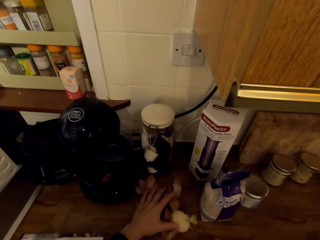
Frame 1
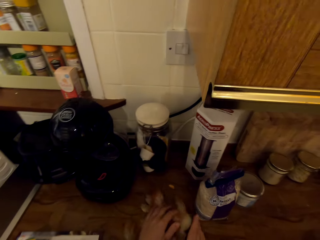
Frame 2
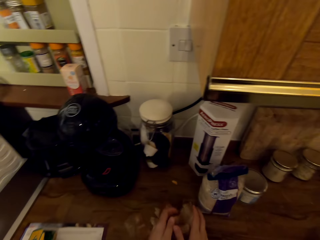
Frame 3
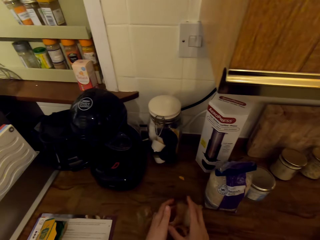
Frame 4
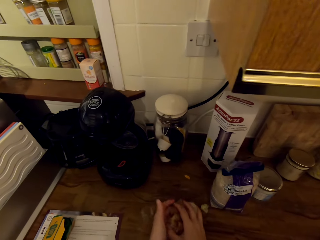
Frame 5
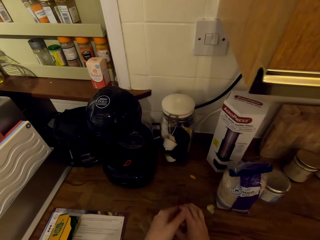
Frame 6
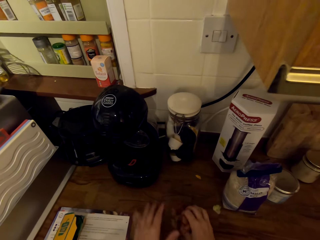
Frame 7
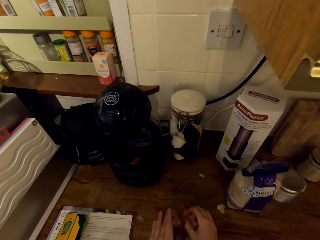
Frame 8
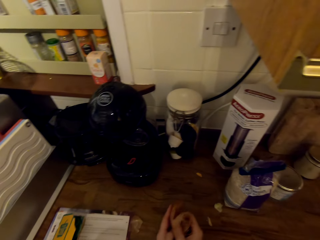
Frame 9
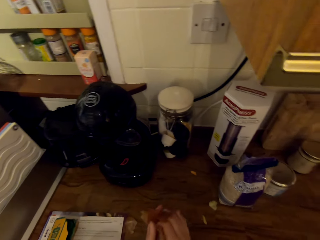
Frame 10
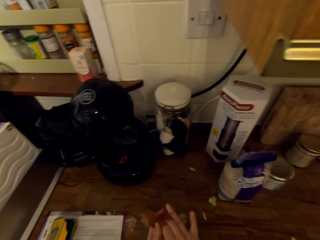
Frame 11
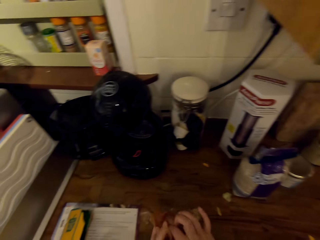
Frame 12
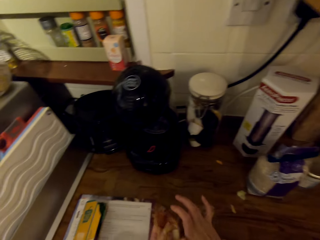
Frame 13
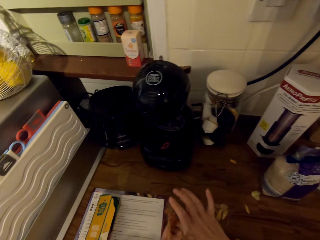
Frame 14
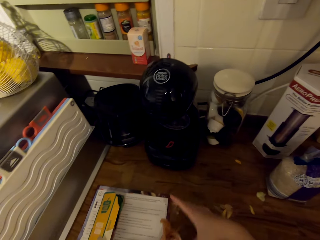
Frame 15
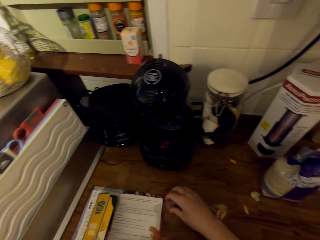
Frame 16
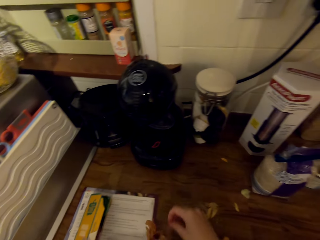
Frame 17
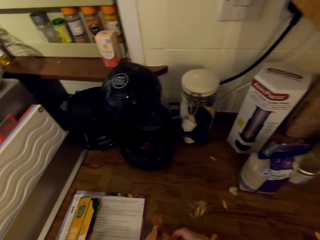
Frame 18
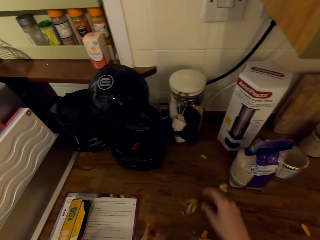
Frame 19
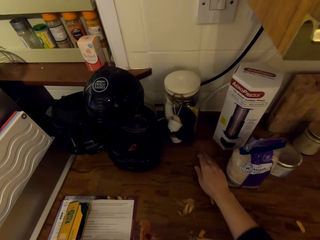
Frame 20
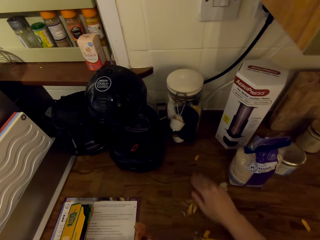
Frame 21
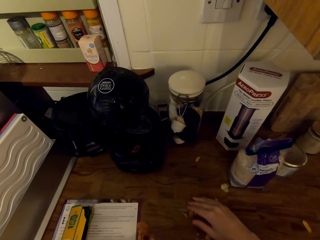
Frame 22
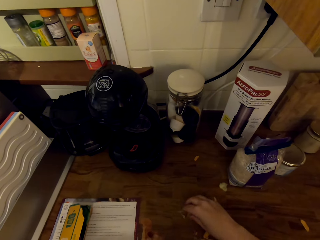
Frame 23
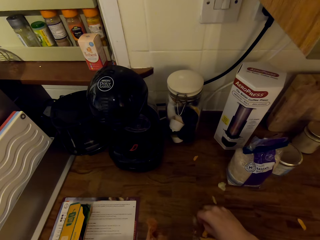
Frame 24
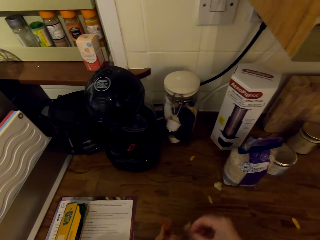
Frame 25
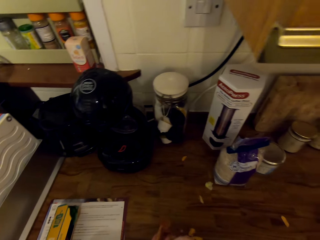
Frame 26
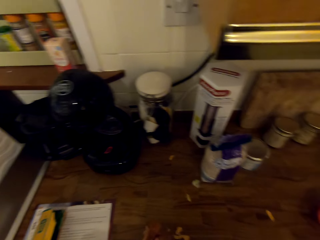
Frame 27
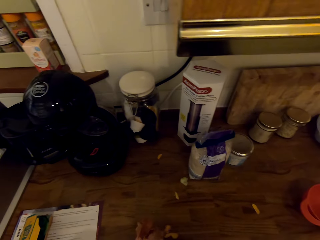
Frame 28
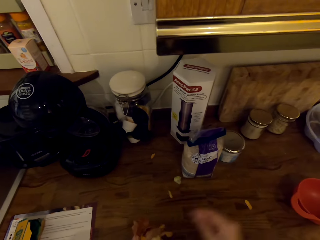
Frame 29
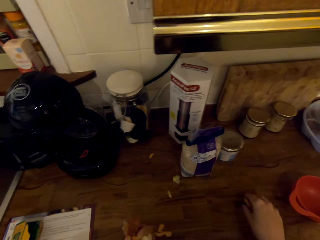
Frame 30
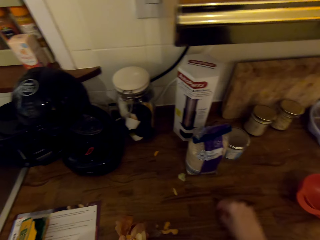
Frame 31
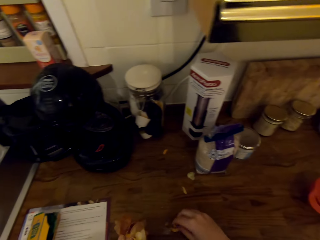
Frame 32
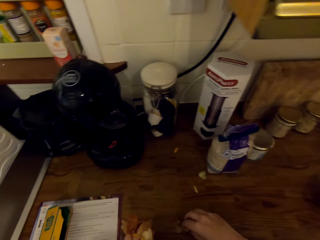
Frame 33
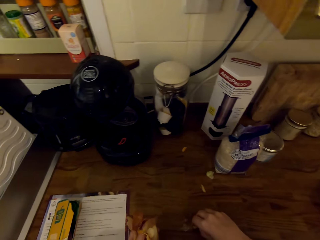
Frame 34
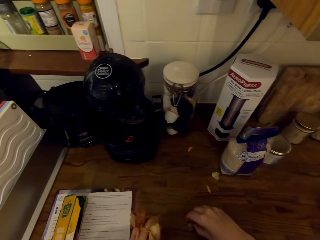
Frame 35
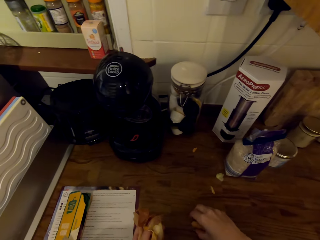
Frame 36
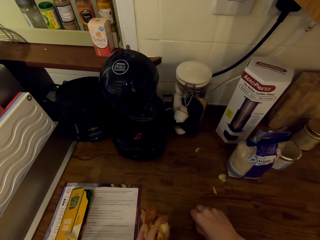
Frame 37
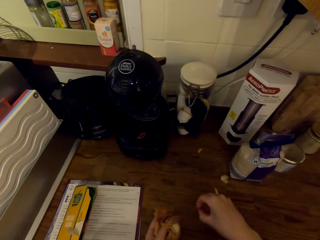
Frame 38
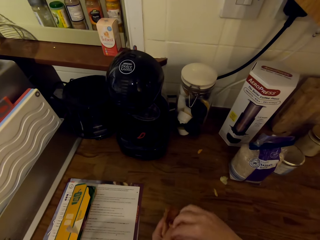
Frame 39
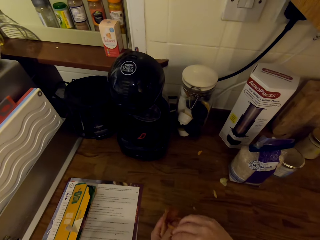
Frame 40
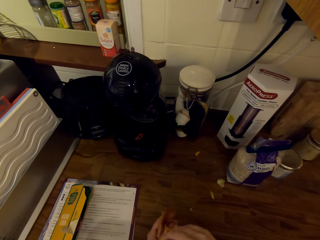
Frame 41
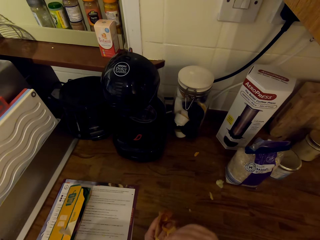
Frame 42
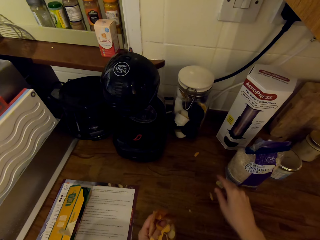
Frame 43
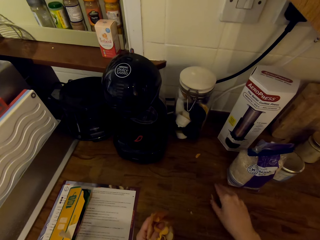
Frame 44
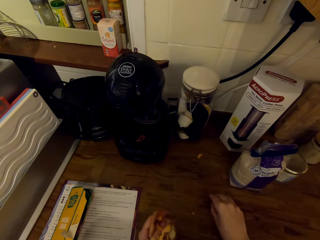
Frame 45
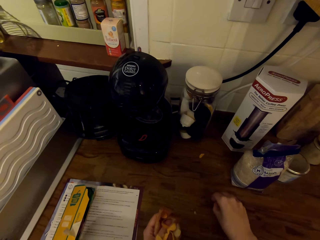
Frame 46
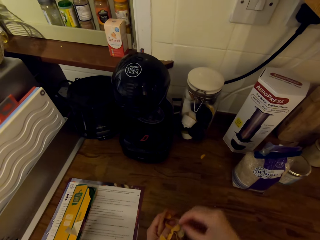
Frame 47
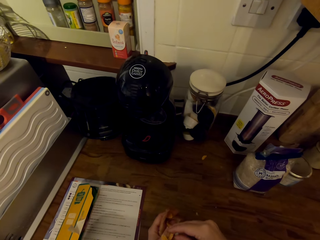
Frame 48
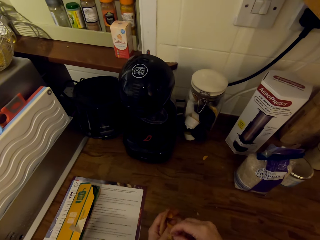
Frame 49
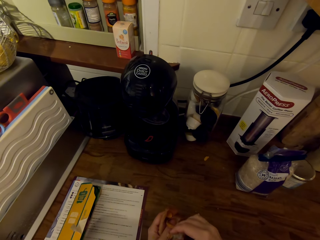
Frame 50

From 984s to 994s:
The camera wearer collects the peels from the counter with her hand.

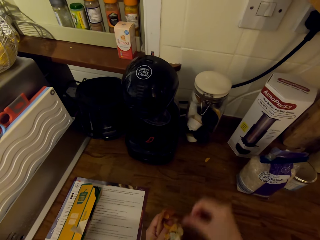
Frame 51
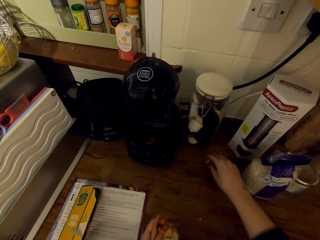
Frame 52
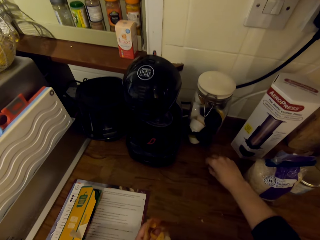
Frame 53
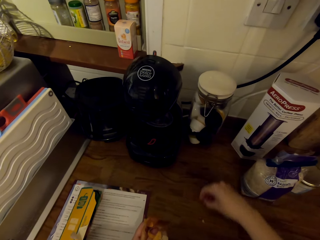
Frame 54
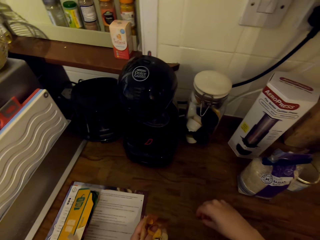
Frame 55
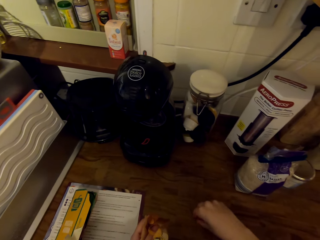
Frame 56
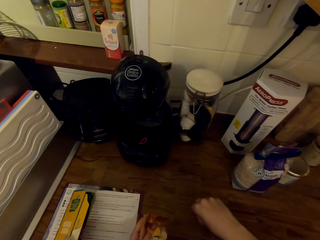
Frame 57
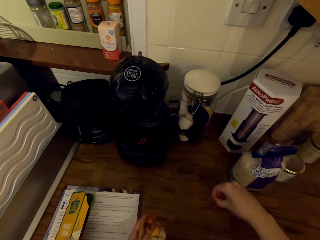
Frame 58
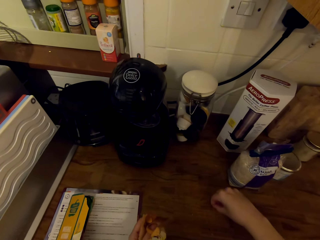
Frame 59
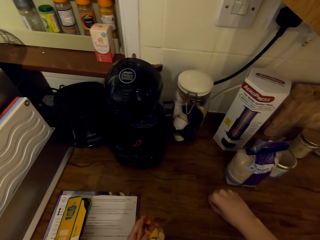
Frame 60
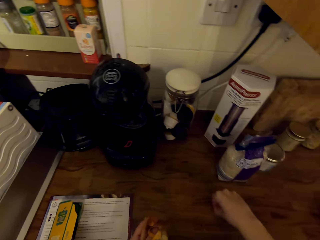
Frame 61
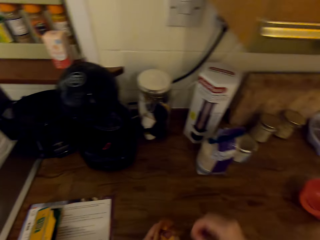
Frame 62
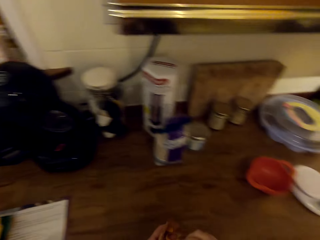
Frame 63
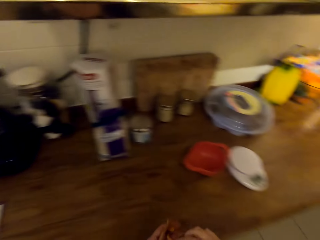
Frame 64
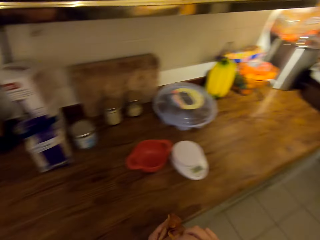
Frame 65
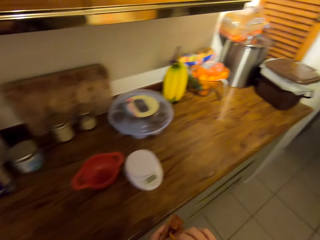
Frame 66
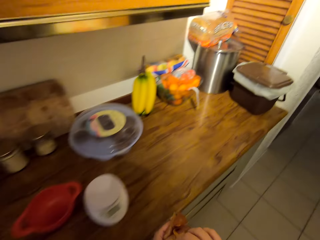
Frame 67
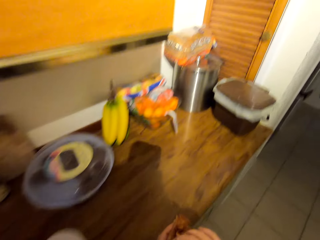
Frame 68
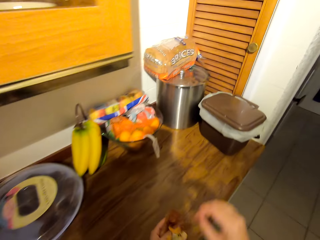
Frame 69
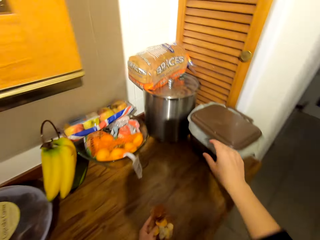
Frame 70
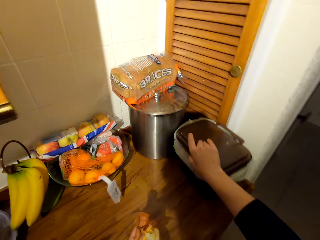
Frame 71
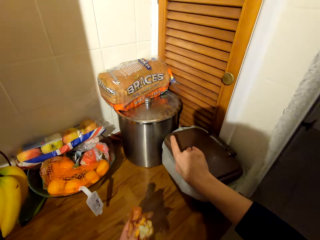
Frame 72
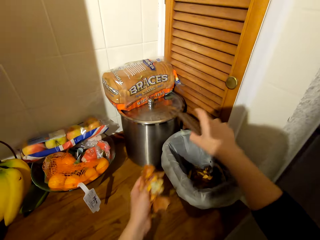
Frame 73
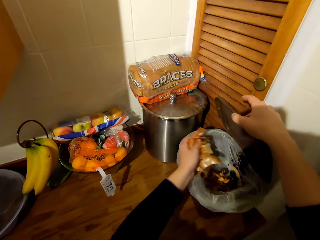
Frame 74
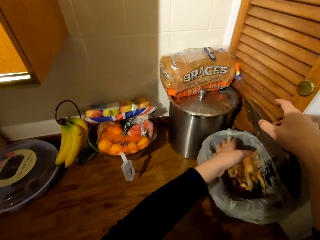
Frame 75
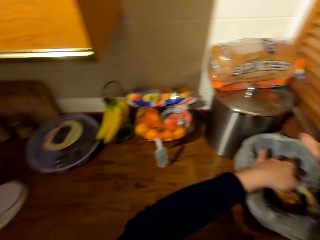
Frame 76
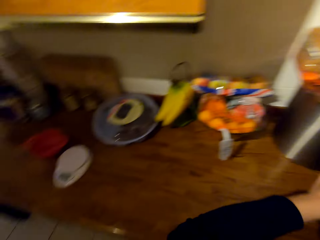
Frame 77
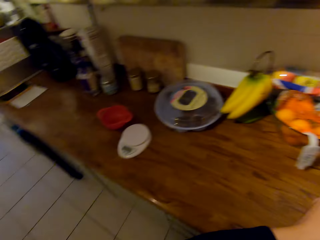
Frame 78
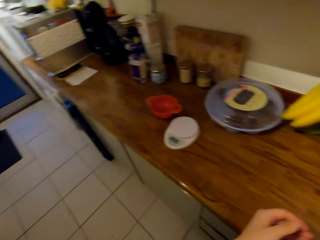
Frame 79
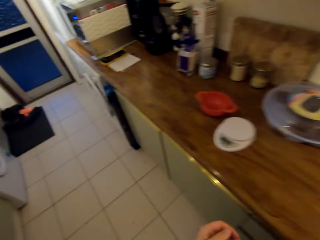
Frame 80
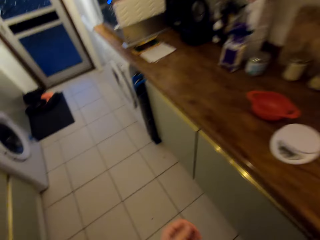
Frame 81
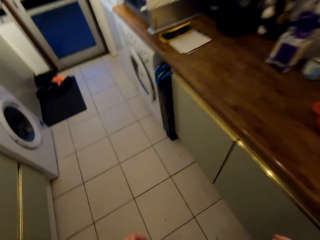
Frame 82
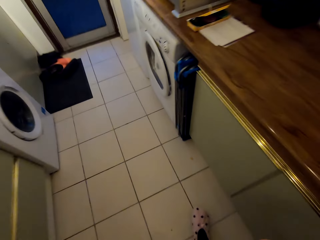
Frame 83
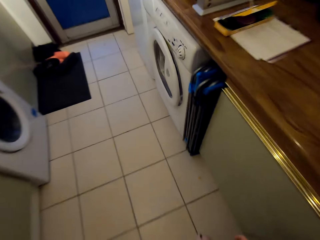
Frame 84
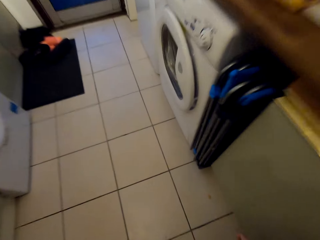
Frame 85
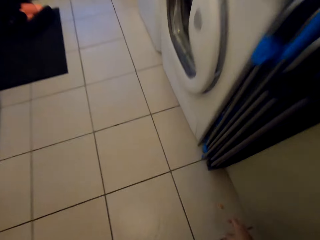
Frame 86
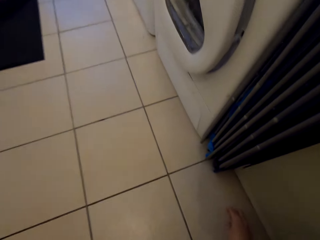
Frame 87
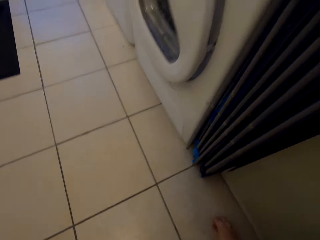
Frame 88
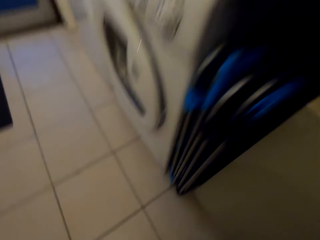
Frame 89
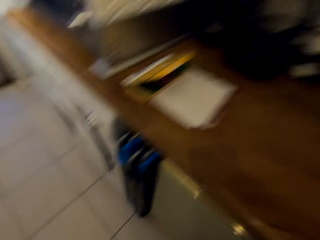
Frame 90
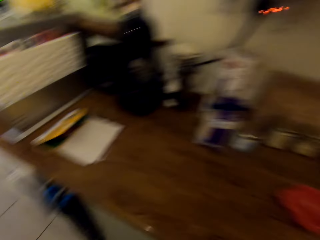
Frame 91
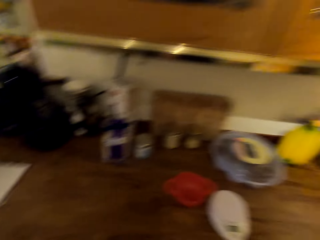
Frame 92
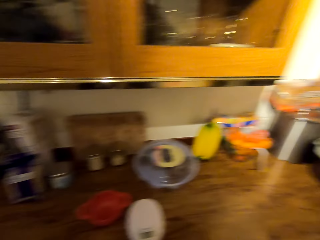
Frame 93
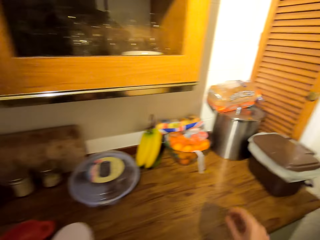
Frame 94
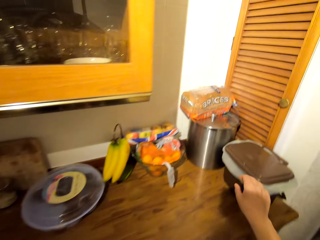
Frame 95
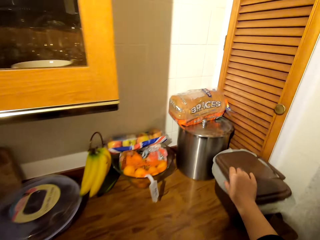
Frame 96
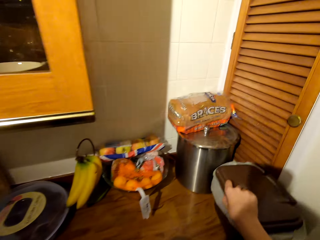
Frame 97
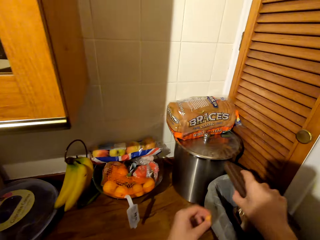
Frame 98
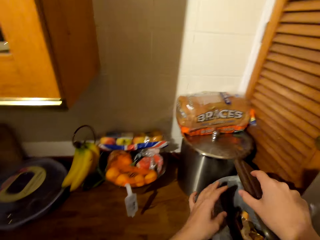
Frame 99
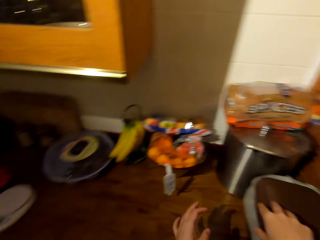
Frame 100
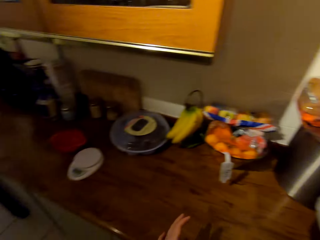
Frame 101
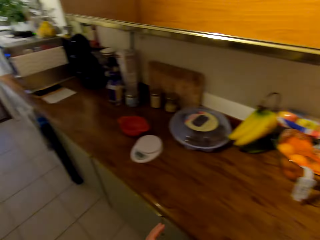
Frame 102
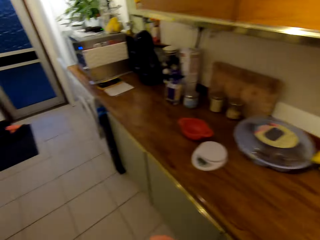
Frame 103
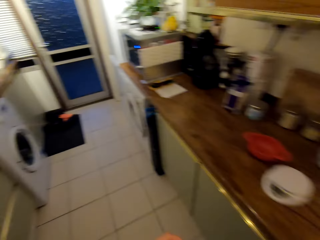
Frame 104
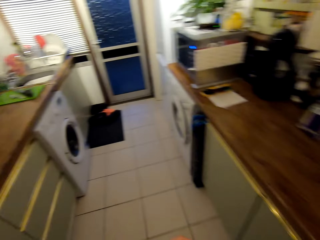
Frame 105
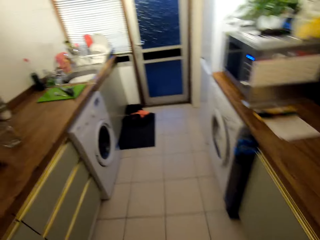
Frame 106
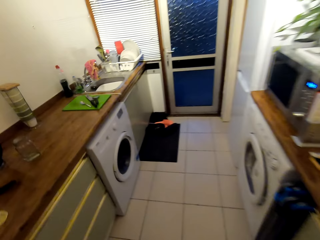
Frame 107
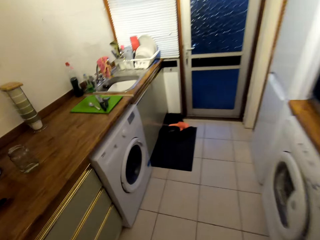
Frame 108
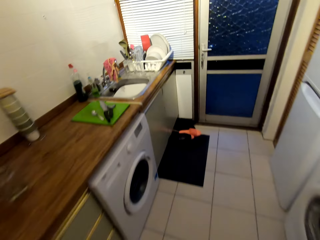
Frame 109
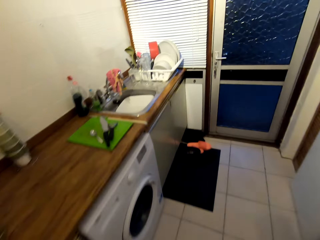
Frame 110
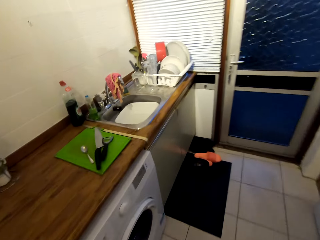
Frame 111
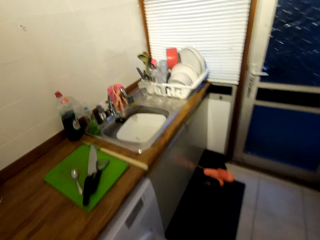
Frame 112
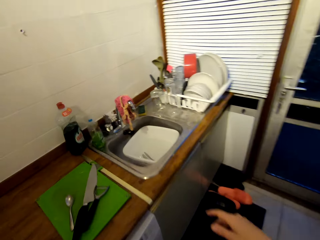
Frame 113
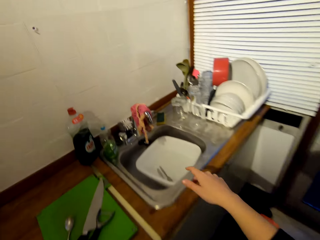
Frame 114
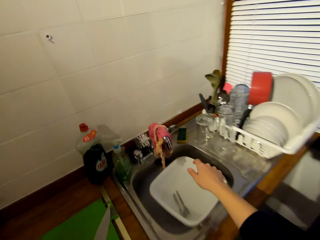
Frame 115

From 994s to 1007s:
The camera wearer walks towards the trash can. They open the trash can and throw the peels in the trash can. They turn around the kitchen. They walk towards the microwave. They pick the dirt from the floor. They walk towards the trash can. They turn around the kitchen. They open the trash can, throw the dirt in the trash can, and close the trash can. They walk towards the sink.
